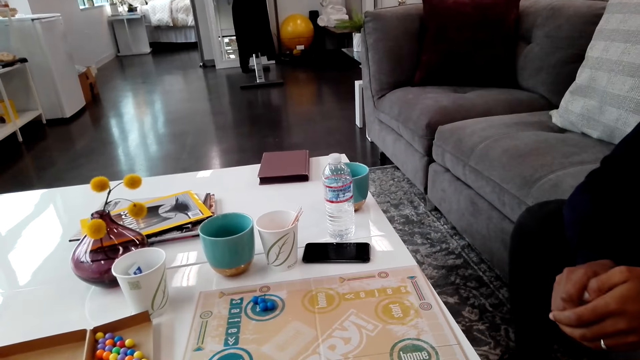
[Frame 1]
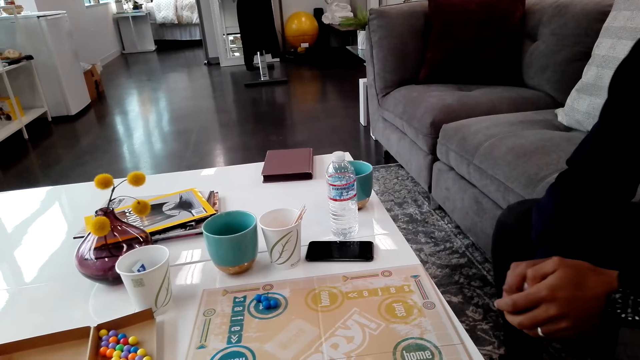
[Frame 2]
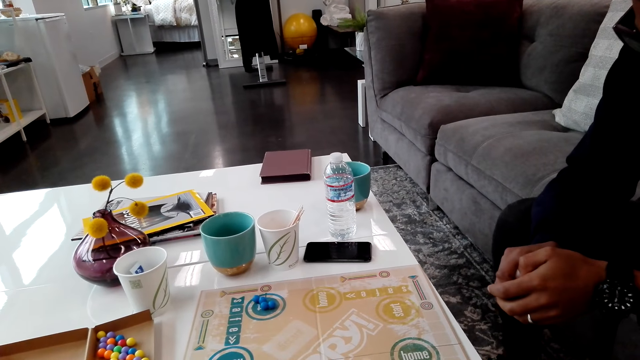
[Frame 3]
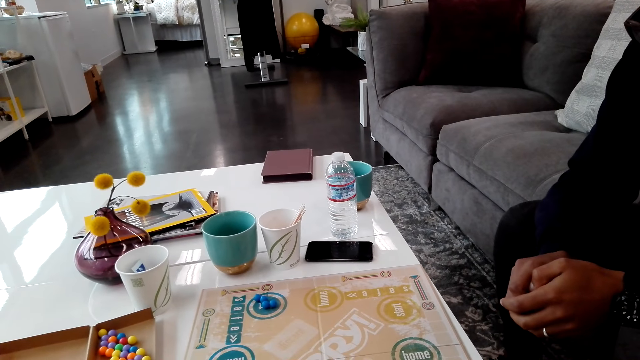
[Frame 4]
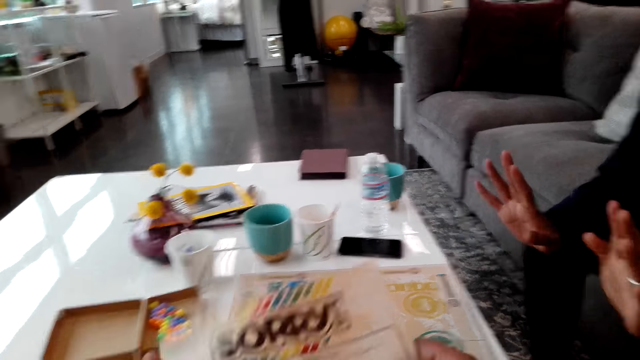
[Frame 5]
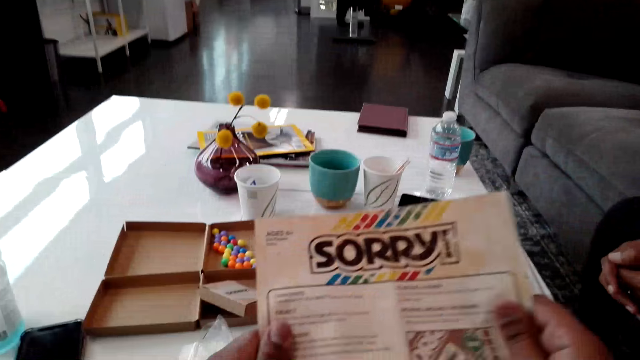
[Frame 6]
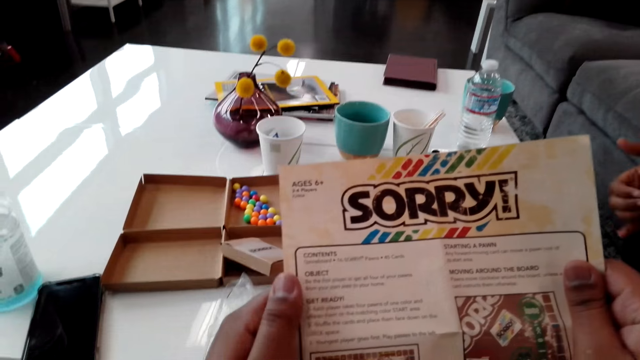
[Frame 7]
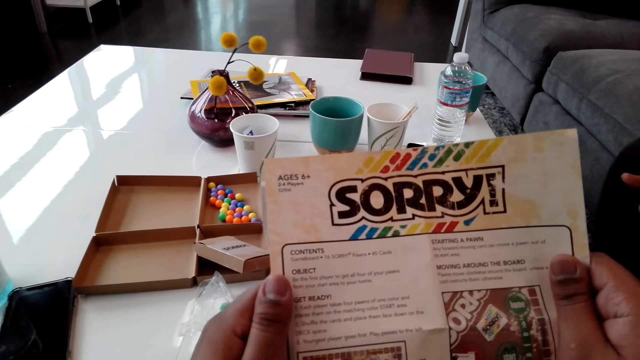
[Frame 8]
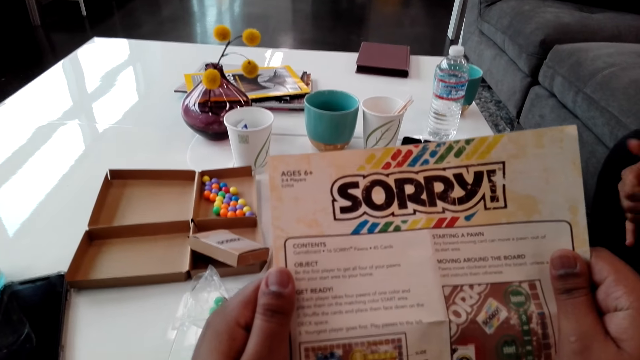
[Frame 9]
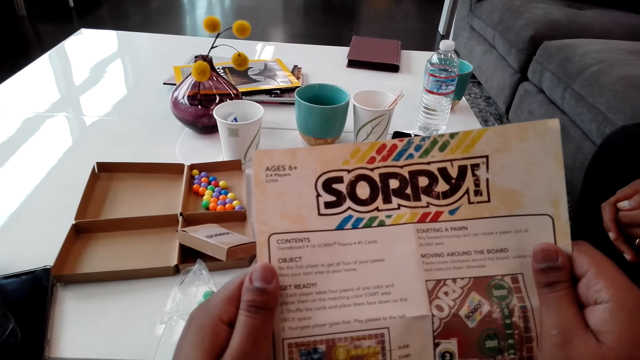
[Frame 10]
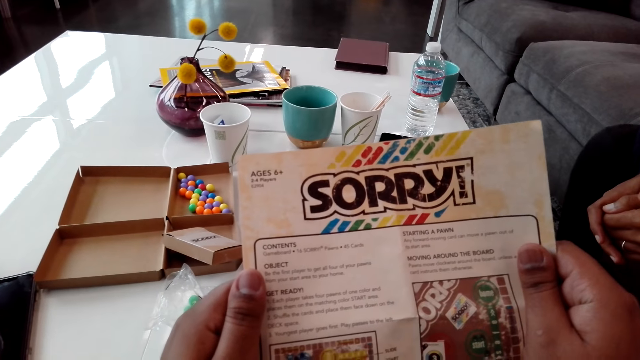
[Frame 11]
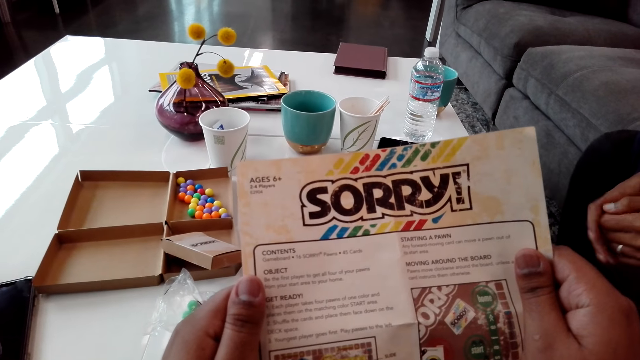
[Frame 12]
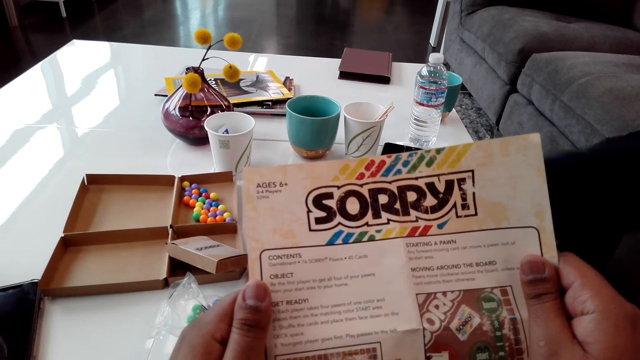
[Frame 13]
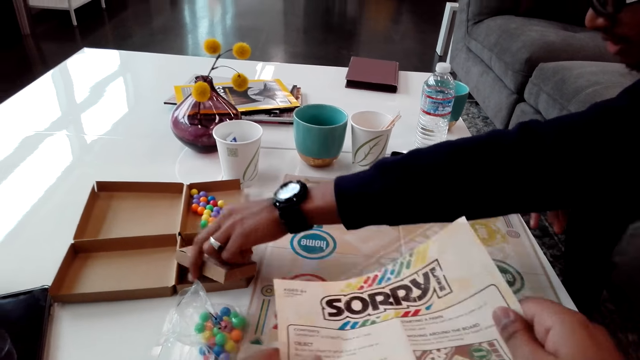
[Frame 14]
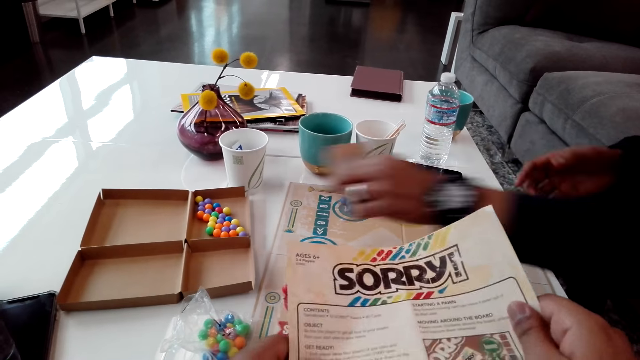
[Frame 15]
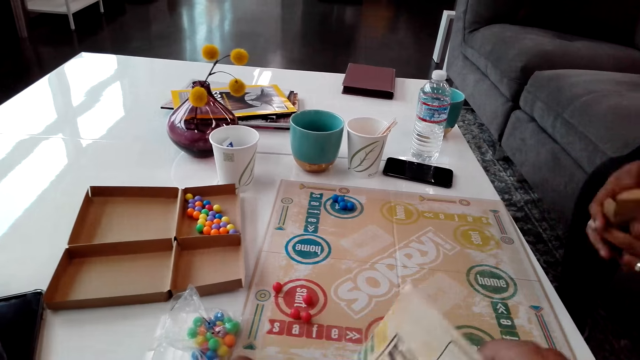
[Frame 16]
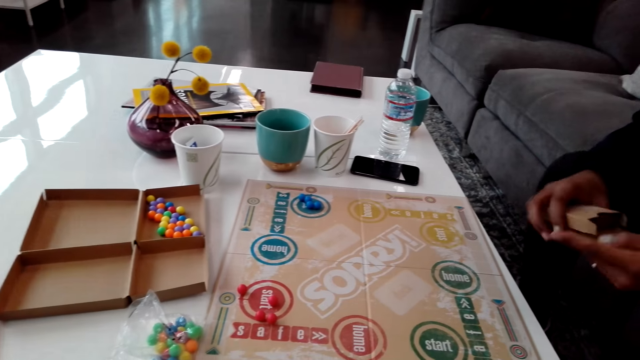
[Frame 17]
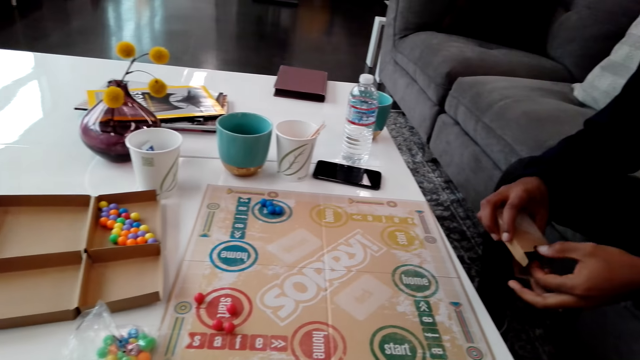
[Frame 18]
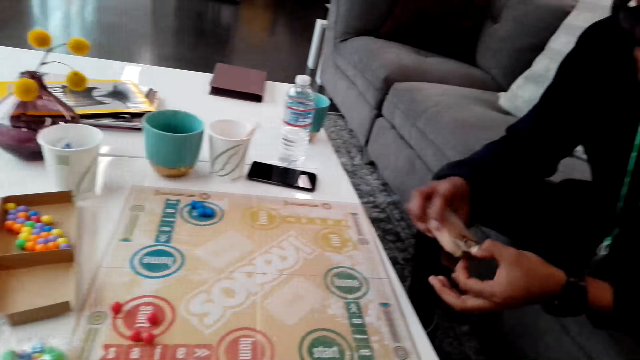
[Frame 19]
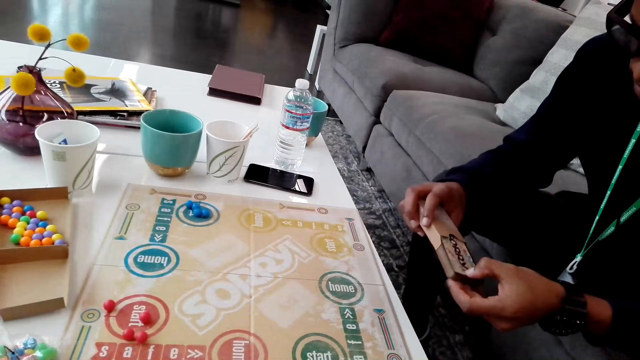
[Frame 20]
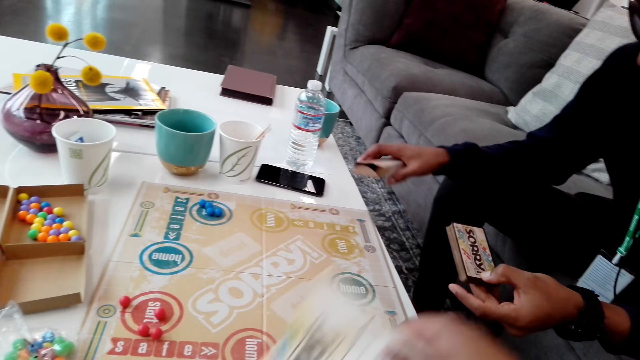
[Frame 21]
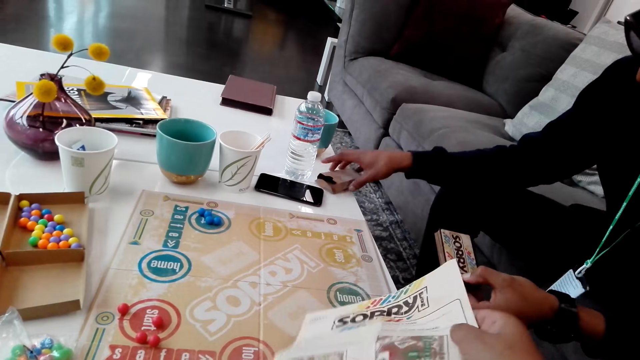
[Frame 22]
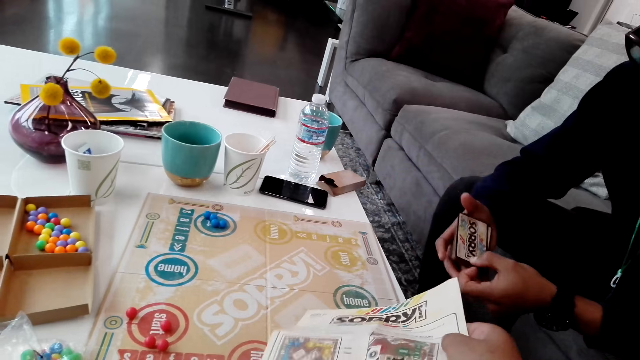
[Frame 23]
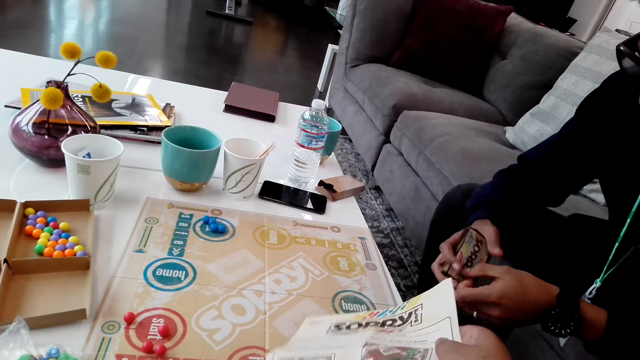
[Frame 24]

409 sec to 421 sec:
The camera wearer reads the instructions on a paper. A man picks a packet of cards. The man removes the cards from the packet. He places the packet on a table. The camera wearer puts the card pack down.

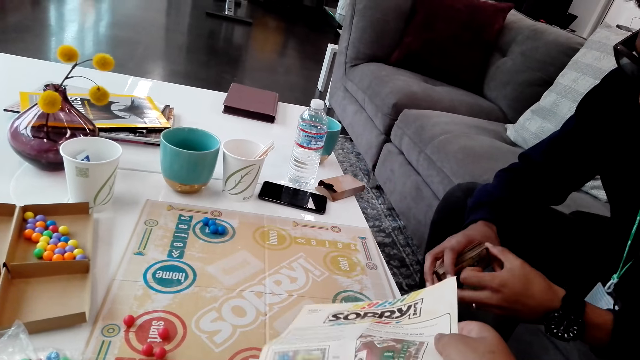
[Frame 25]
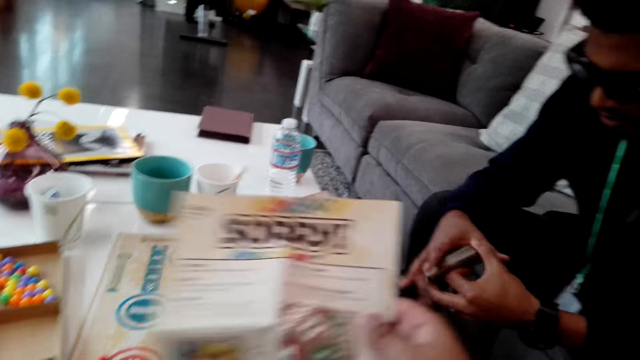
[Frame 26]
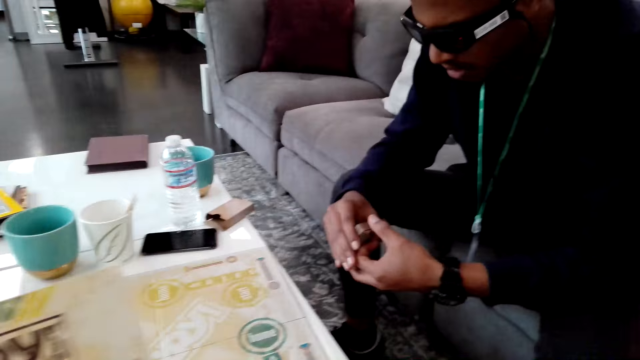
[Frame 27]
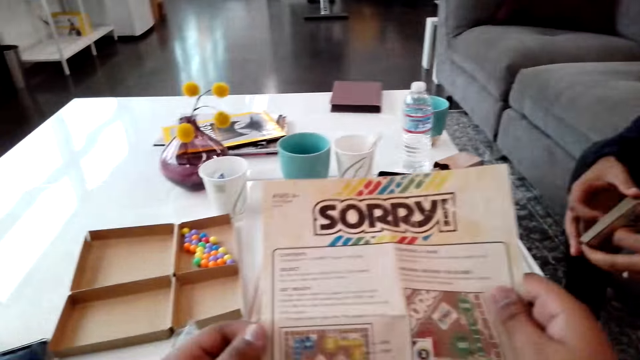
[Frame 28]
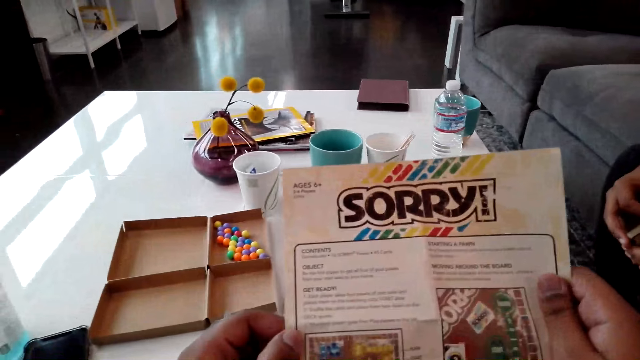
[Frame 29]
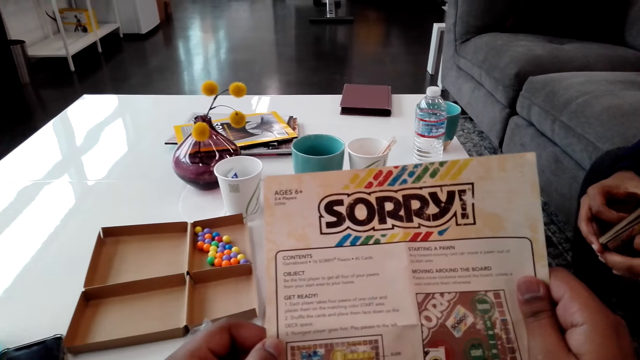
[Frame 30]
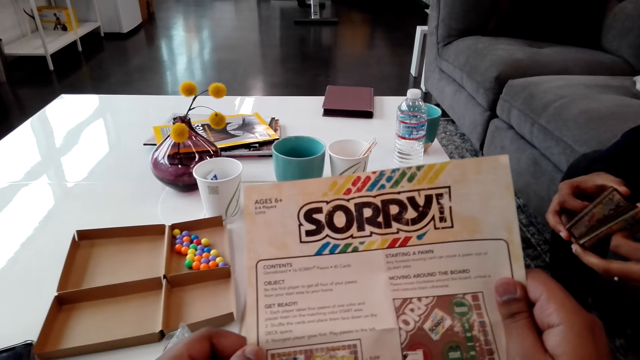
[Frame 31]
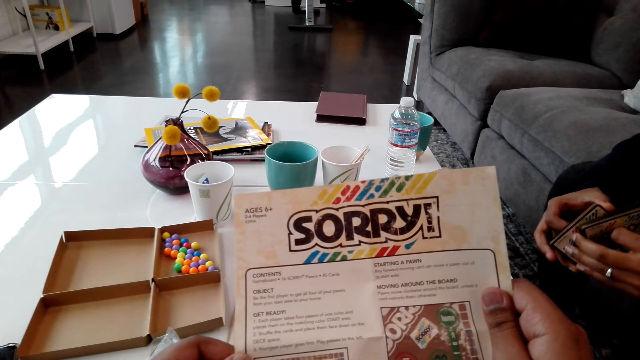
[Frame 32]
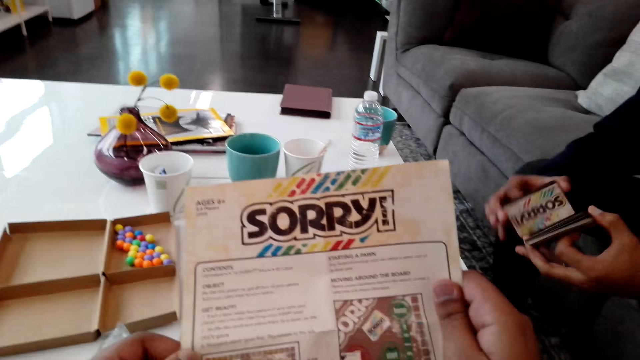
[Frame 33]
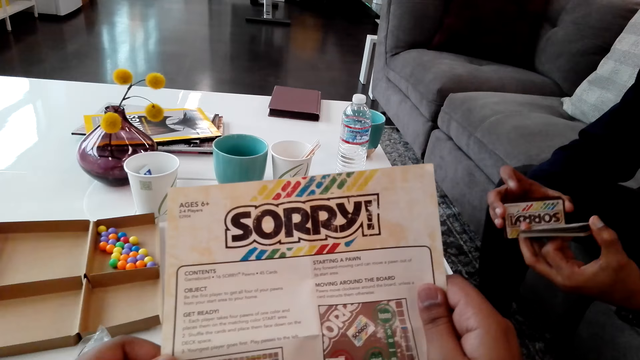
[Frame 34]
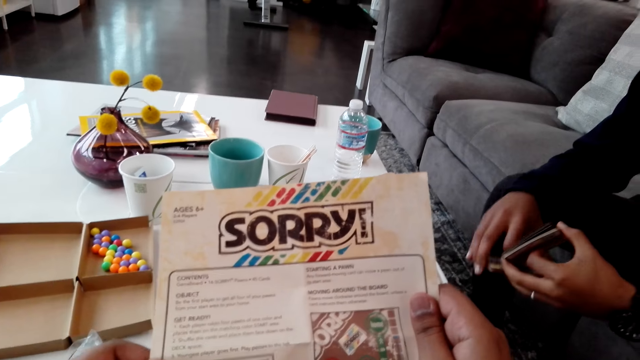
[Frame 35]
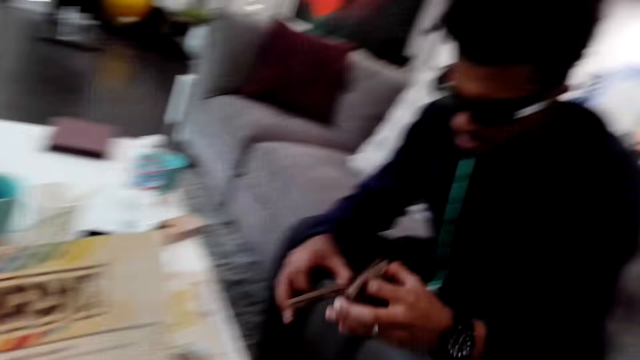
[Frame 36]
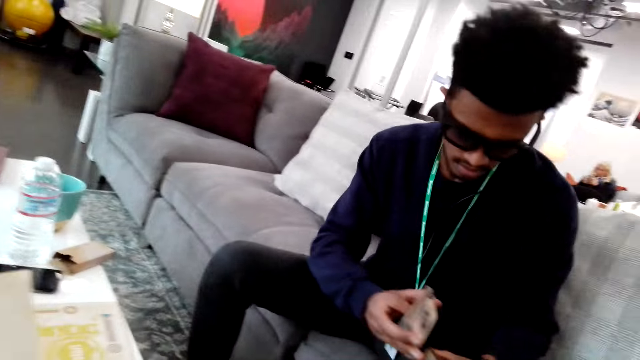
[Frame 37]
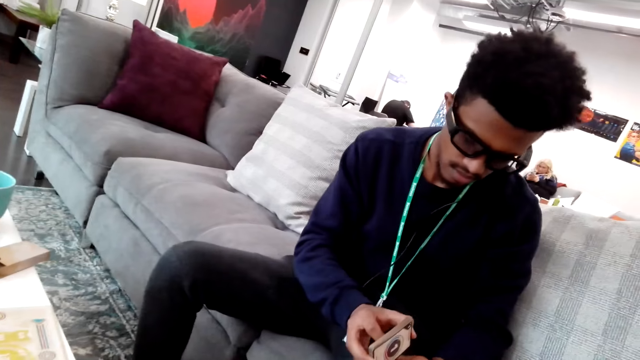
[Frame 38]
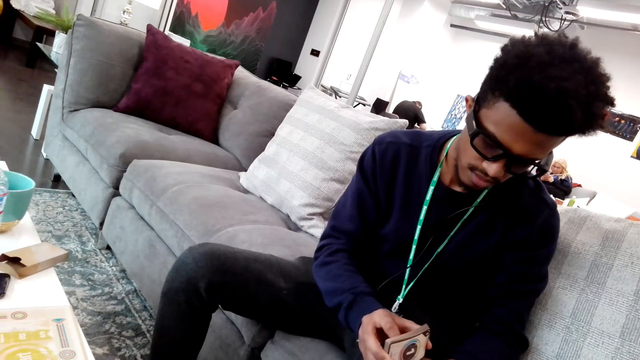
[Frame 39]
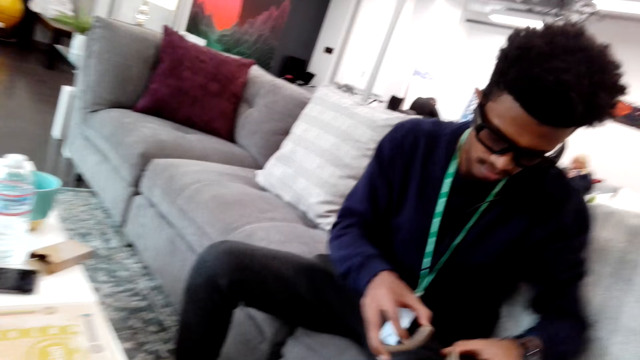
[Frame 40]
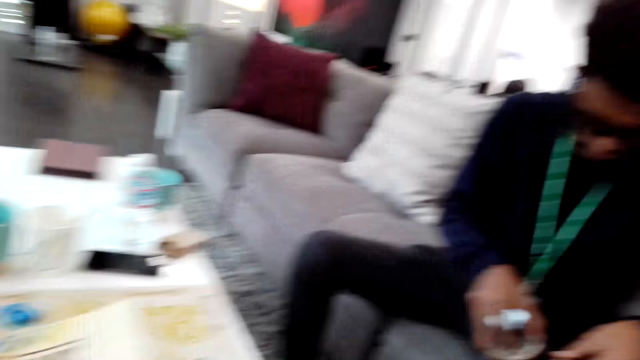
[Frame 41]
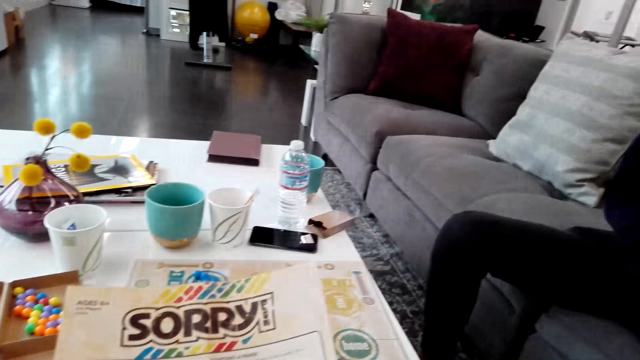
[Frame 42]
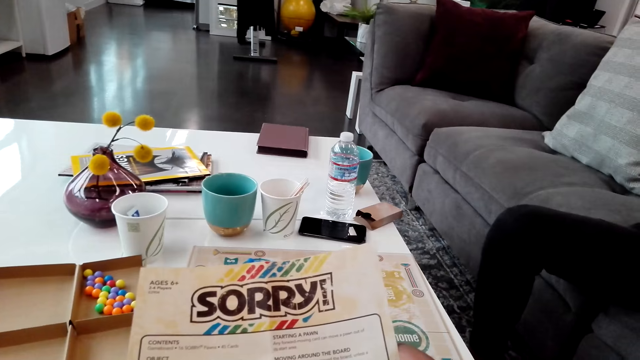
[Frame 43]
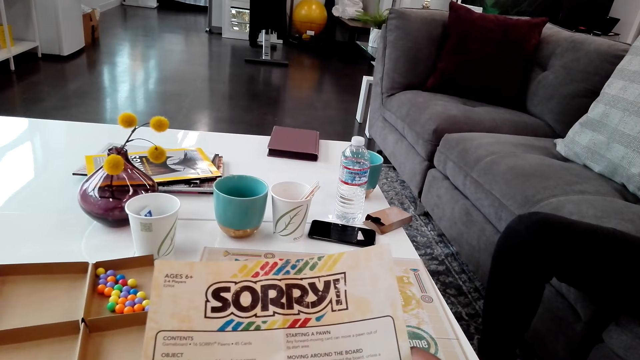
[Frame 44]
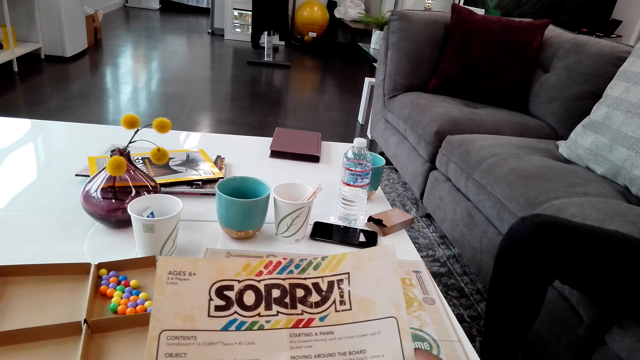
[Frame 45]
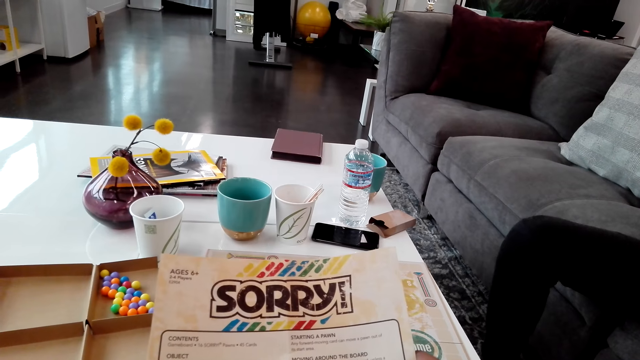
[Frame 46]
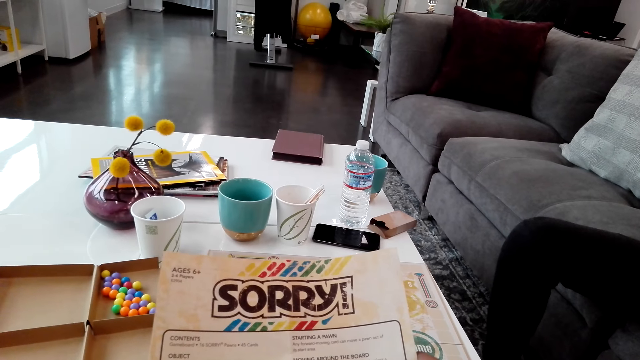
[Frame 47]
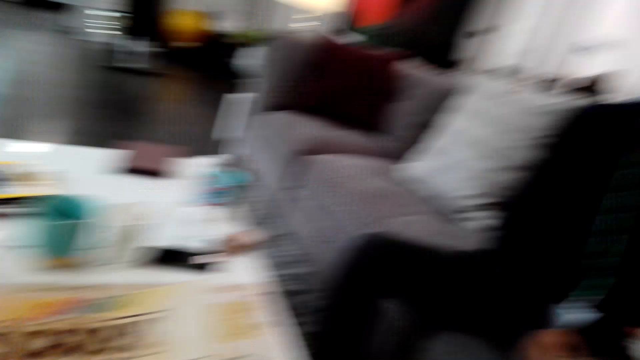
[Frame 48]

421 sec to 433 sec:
The camera wearer drops a paper. They lift the paper. They read the instructions on the paper. A man reshuffles cards. The camera wearer looks at the paper.
